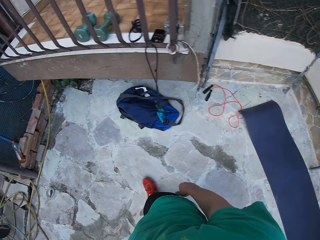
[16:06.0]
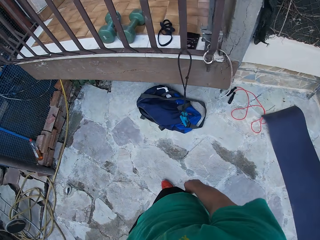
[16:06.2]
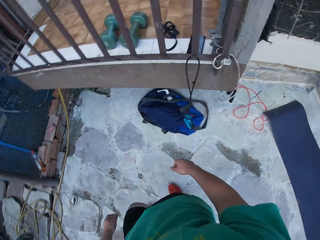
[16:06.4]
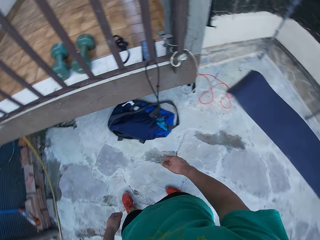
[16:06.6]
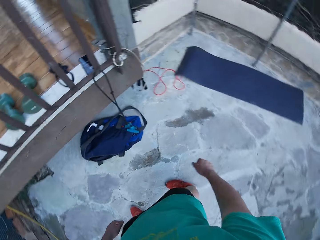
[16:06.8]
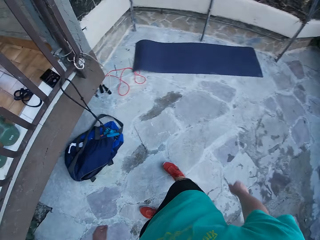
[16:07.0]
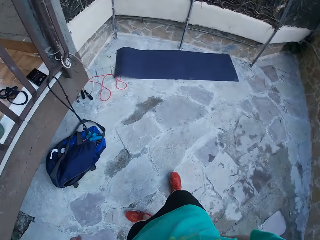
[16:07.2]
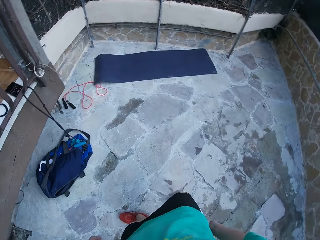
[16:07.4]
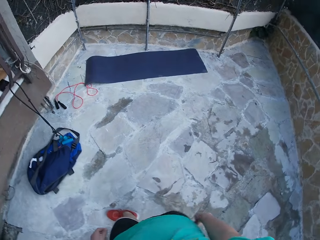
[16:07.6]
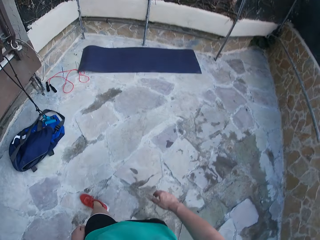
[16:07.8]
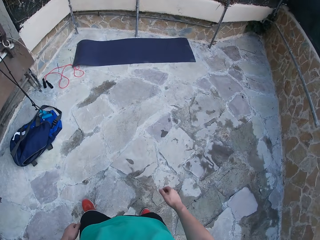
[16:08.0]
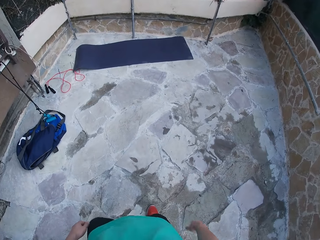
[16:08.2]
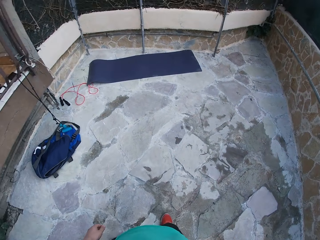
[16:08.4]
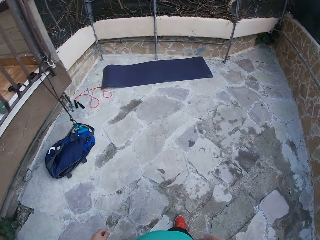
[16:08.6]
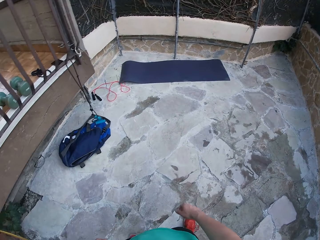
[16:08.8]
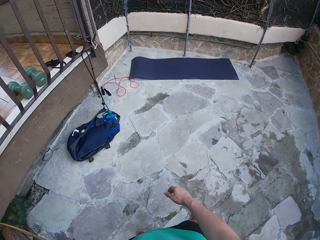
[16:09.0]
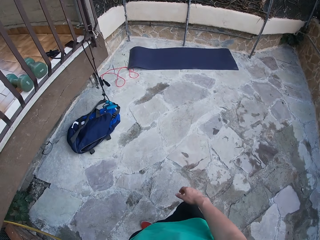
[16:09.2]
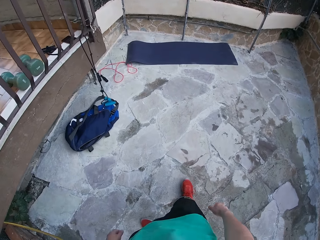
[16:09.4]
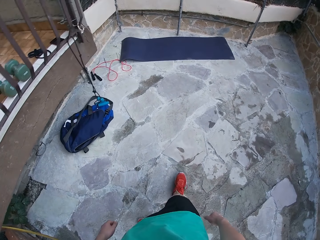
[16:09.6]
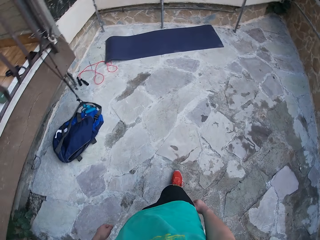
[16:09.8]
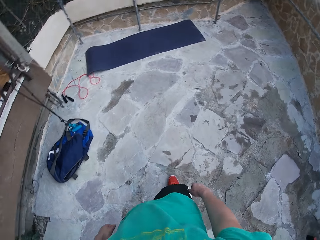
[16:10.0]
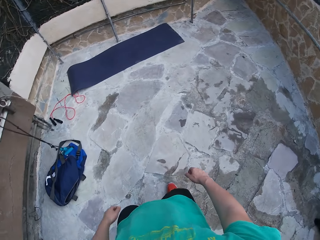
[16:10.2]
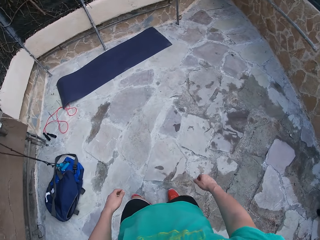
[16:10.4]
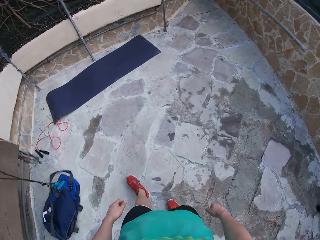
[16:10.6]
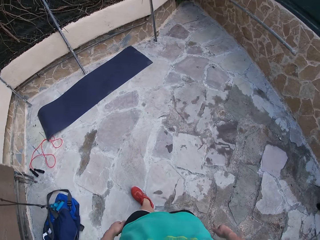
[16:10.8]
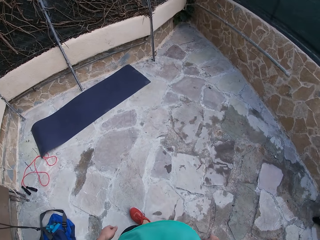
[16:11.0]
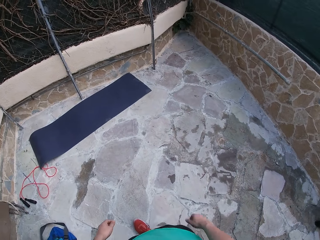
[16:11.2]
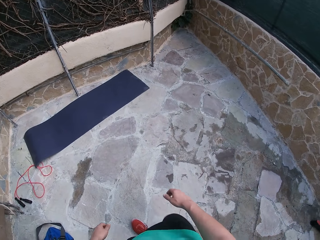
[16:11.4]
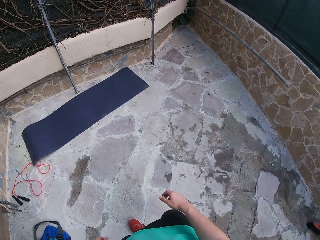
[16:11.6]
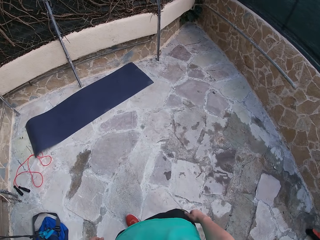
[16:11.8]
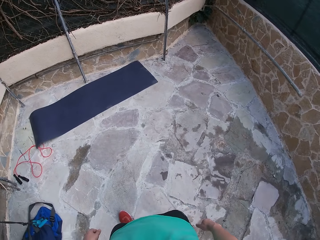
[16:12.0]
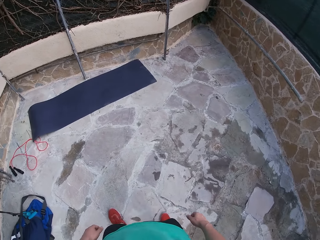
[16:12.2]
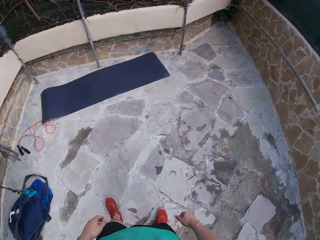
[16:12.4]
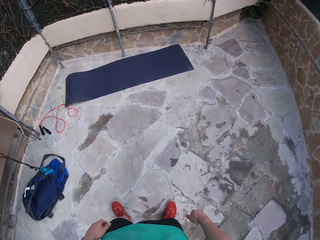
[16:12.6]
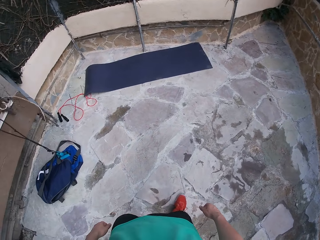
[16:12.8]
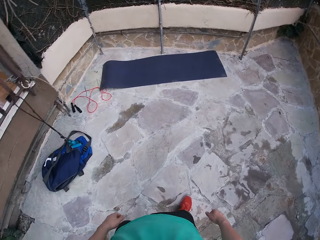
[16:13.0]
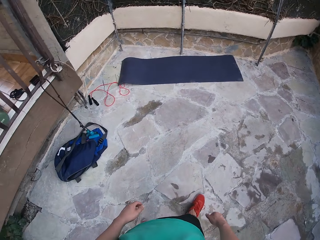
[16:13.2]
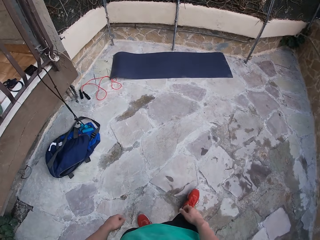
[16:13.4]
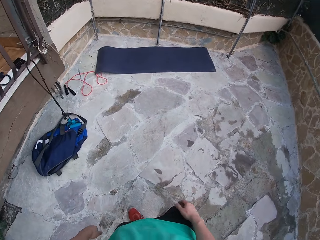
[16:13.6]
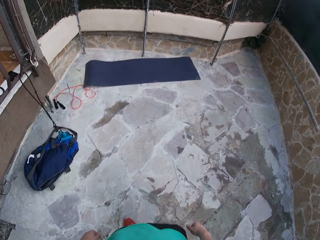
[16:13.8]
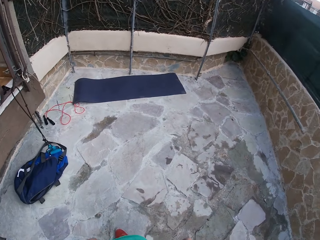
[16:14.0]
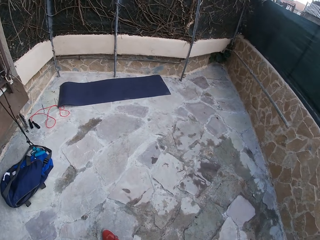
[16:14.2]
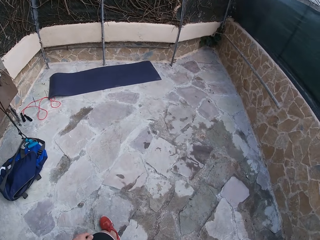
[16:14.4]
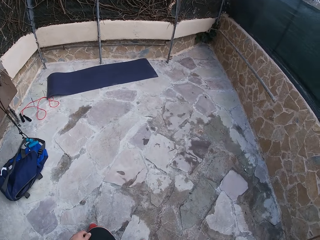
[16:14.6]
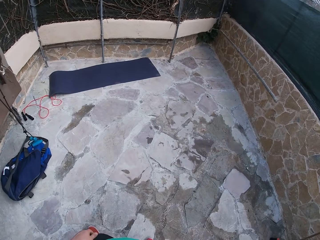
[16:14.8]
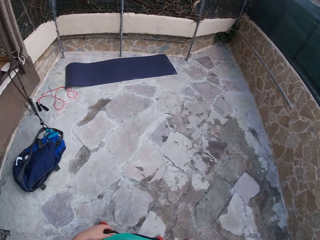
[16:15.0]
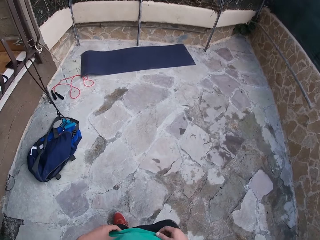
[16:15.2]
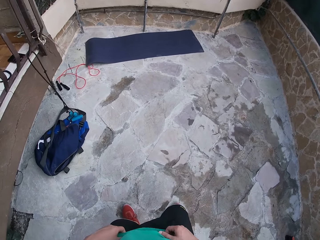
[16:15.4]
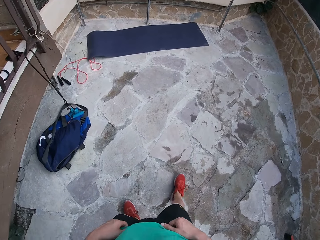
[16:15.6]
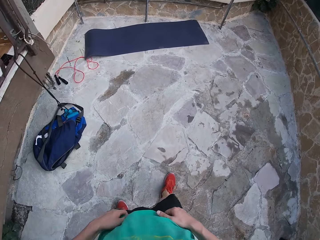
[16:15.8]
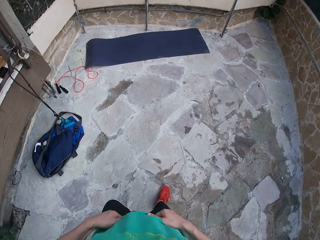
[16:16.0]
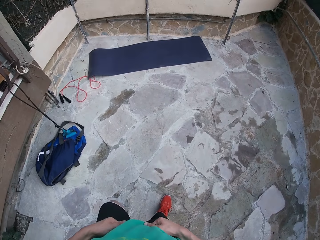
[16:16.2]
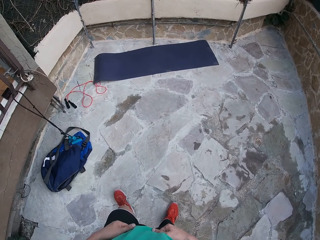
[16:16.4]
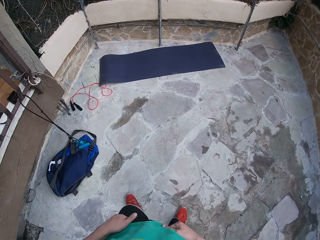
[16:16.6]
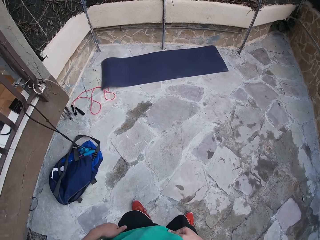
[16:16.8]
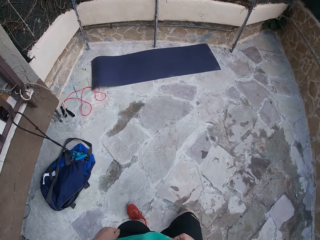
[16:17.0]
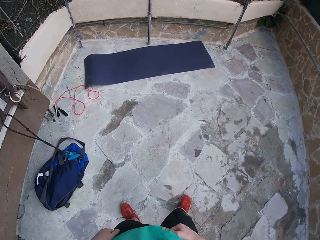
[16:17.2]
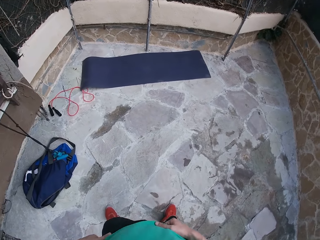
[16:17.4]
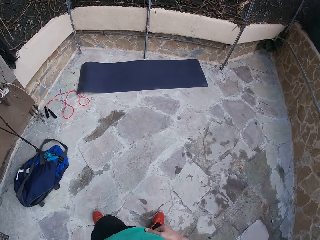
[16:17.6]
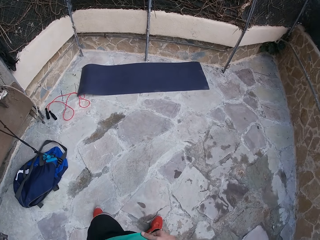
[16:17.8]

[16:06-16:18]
The camera wearer moves backwards. They move towards the front.

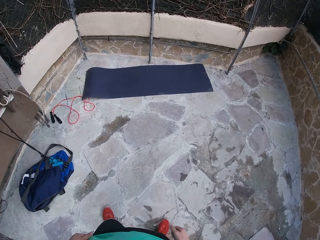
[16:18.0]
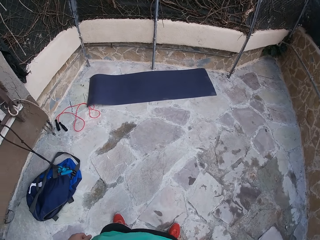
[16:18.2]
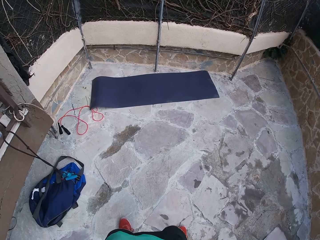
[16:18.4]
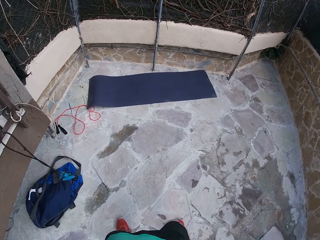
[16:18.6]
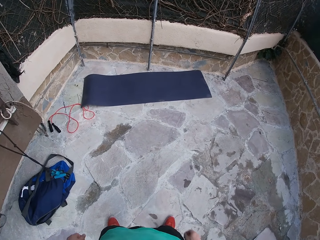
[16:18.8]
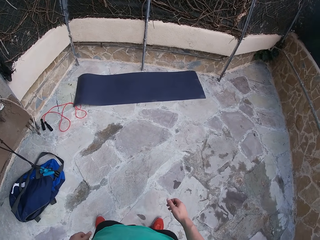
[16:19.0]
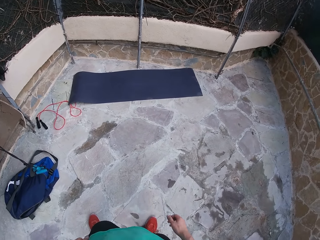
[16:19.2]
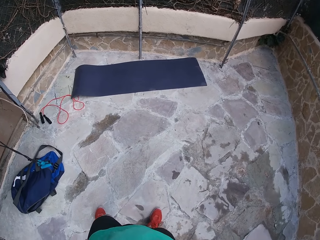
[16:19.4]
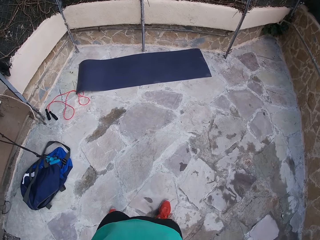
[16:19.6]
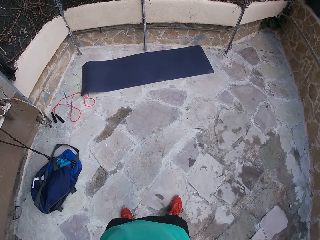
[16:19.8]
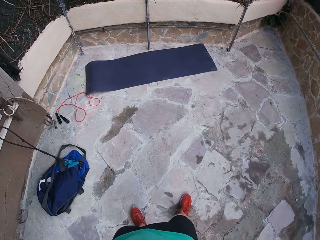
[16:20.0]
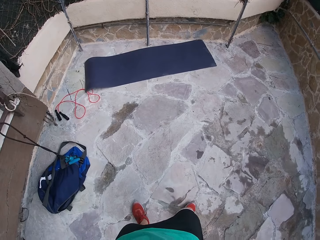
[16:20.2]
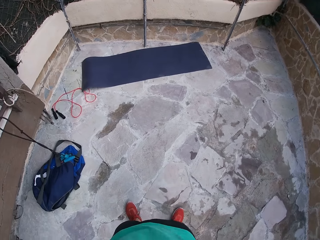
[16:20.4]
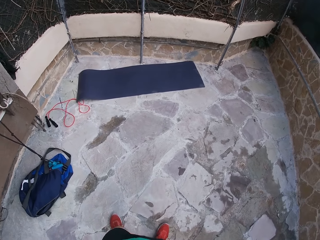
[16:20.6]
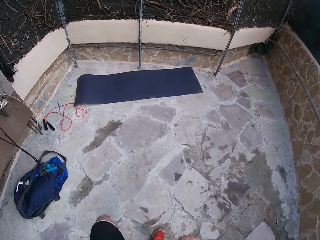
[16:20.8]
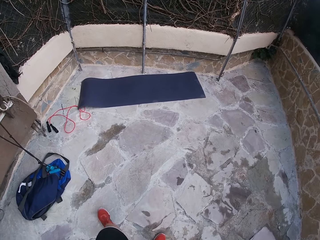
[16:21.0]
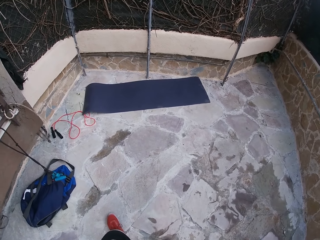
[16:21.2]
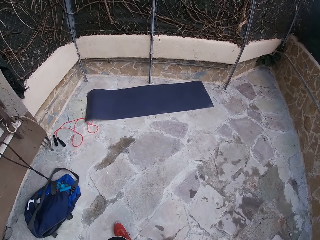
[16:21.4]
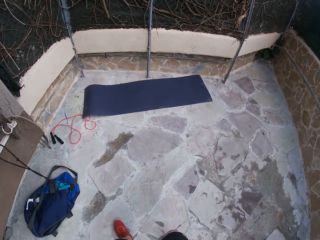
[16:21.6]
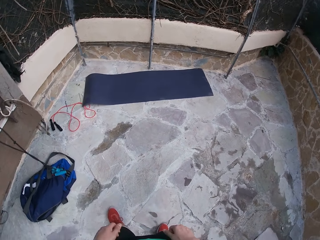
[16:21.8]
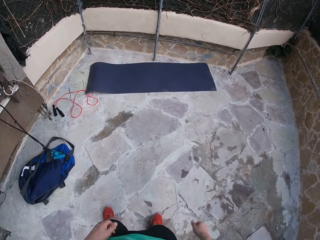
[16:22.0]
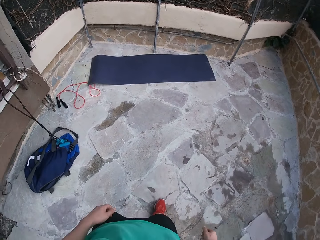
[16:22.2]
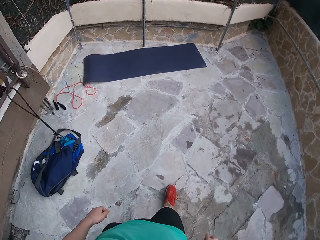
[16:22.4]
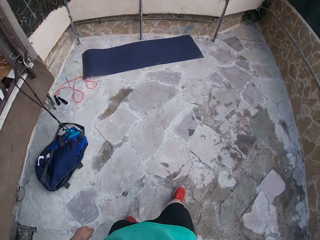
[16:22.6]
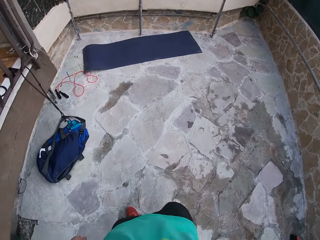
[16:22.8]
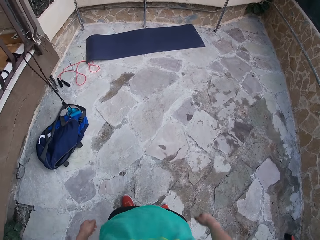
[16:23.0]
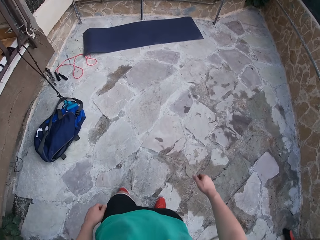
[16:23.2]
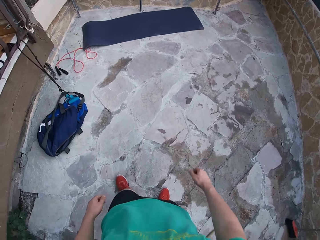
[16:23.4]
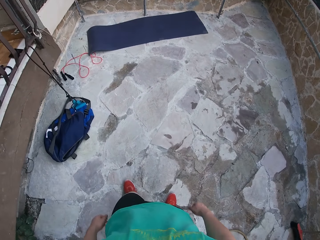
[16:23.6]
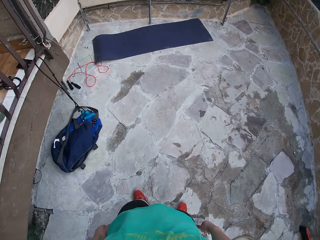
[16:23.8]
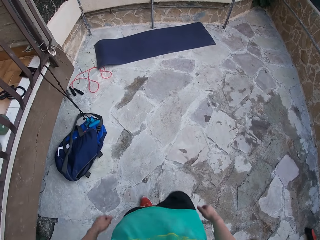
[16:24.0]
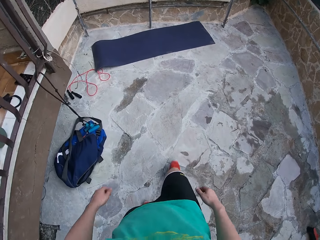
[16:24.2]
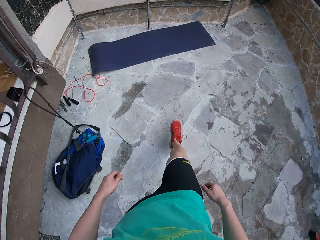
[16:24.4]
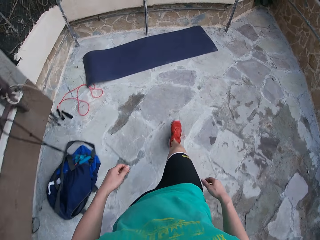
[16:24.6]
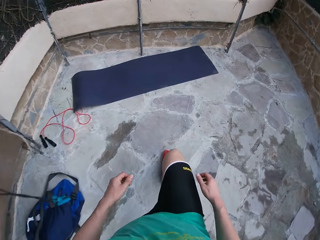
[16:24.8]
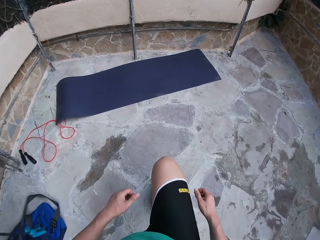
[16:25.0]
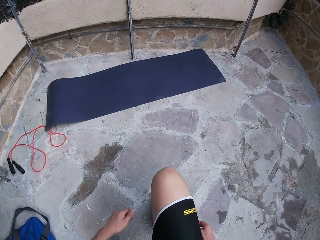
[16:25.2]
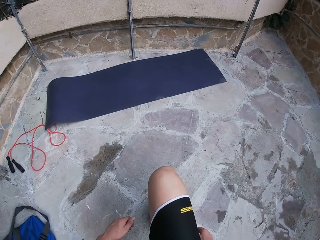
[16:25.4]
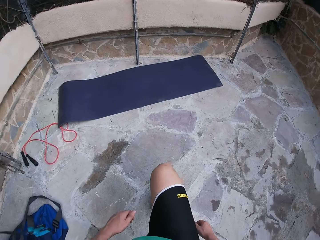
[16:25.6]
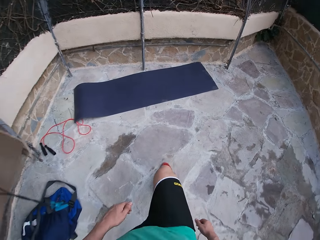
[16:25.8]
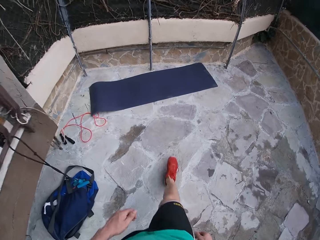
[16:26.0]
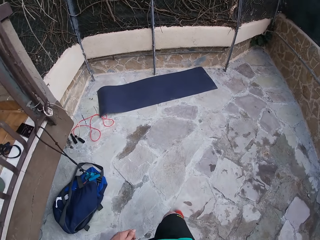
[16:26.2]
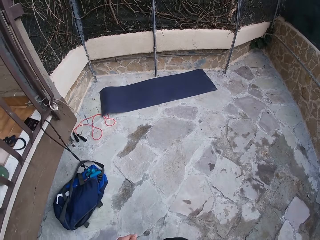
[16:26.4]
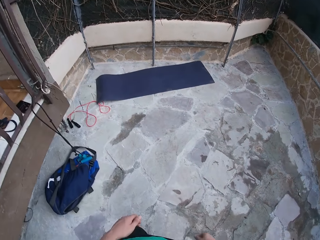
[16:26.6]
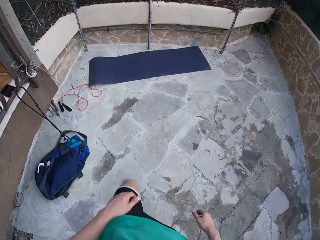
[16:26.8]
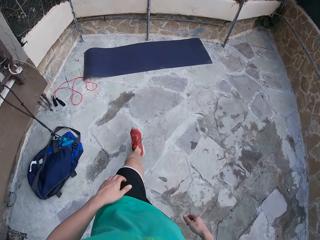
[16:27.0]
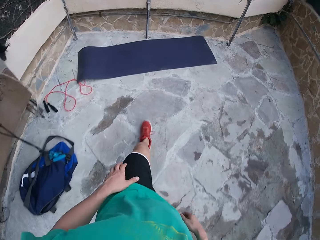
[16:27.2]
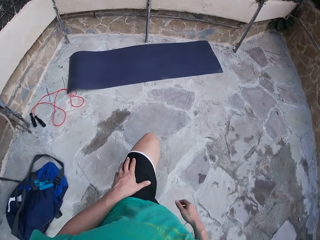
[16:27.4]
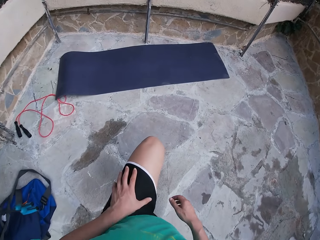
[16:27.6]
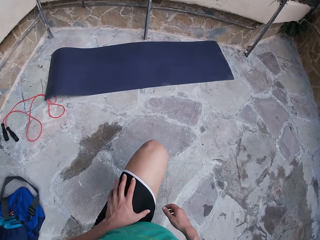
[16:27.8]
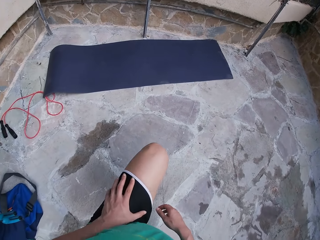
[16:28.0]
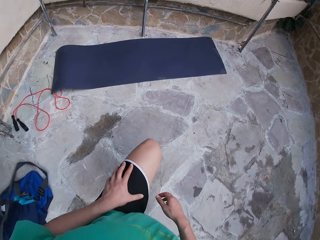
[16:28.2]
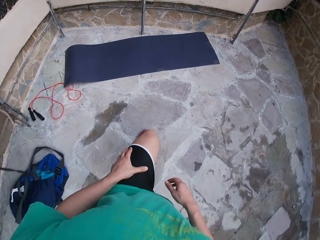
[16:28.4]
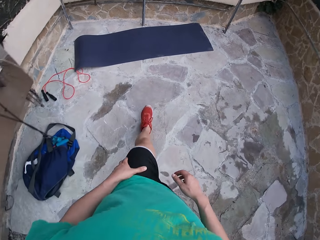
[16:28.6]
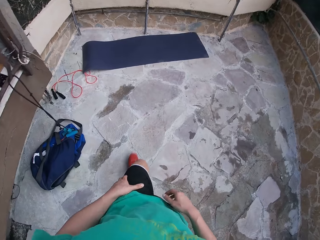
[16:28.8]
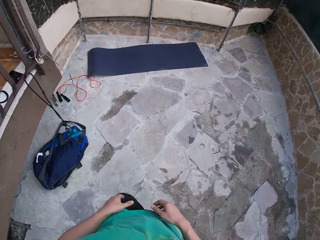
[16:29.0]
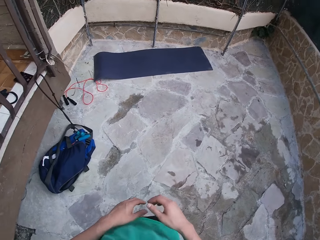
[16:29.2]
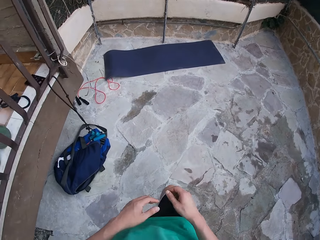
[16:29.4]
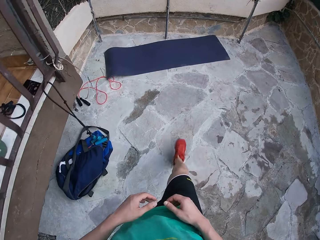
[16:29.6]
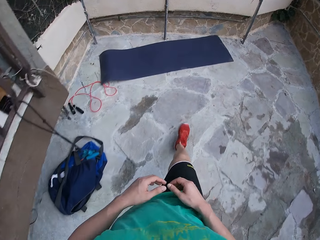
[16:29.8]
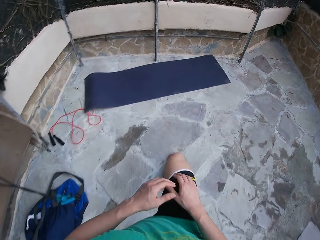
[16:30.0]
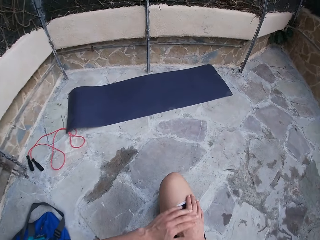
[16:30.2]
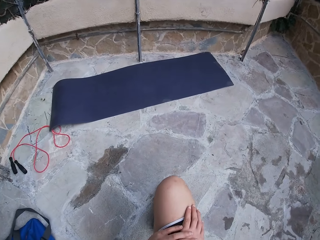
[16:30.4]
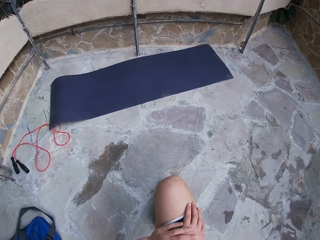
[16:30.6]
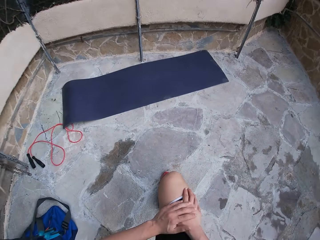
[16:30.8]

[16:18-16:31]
The camera wearer does front lunges in the courtyard.
